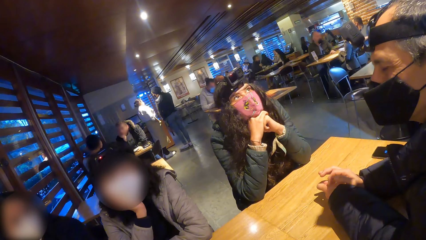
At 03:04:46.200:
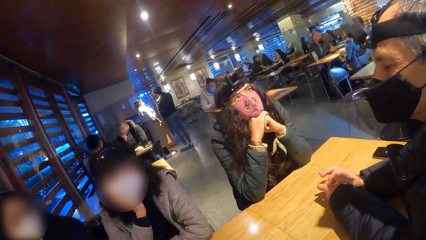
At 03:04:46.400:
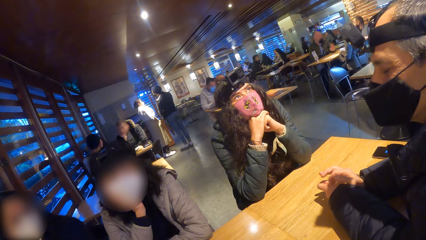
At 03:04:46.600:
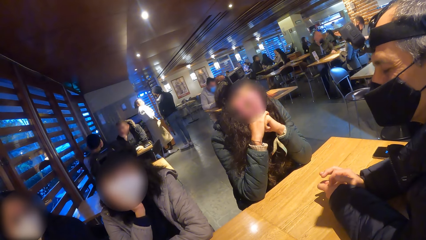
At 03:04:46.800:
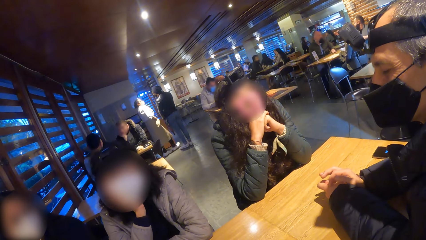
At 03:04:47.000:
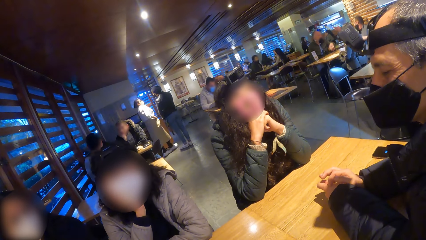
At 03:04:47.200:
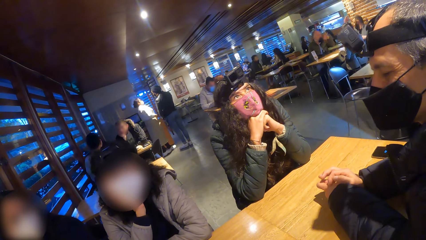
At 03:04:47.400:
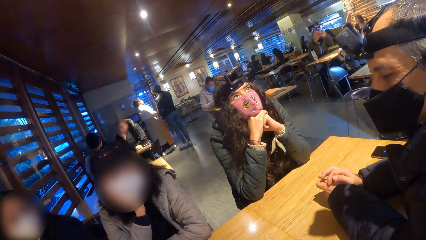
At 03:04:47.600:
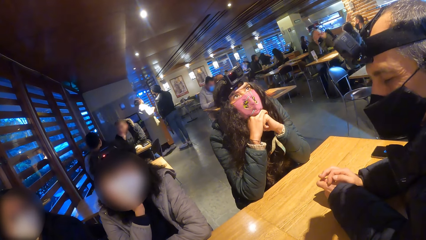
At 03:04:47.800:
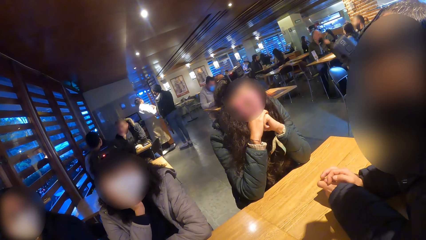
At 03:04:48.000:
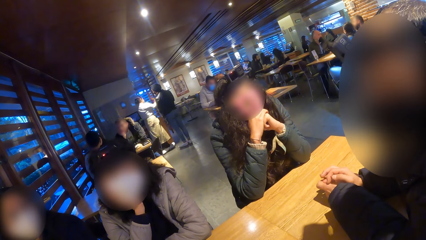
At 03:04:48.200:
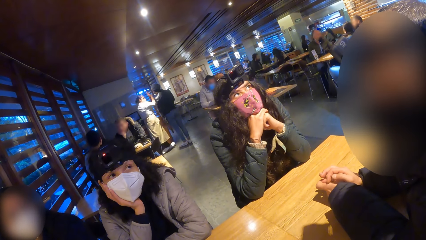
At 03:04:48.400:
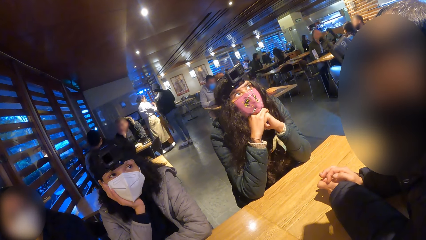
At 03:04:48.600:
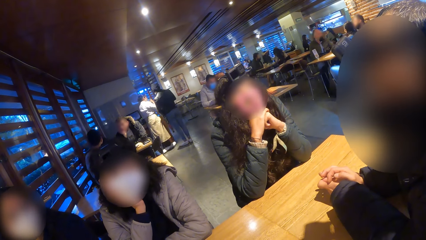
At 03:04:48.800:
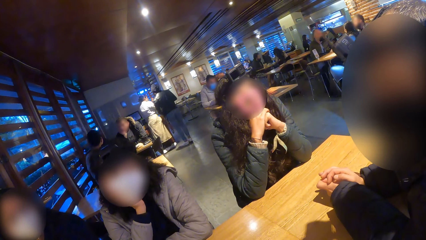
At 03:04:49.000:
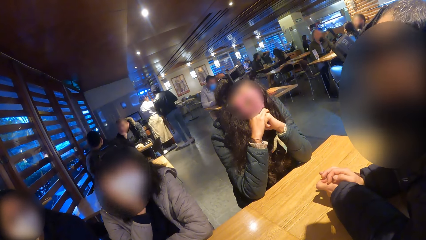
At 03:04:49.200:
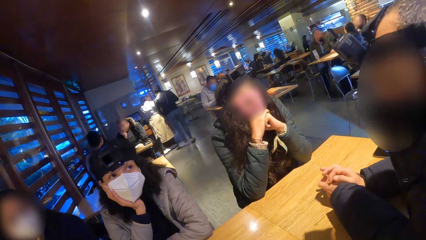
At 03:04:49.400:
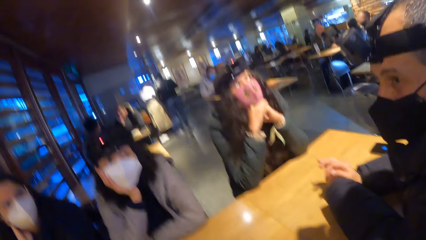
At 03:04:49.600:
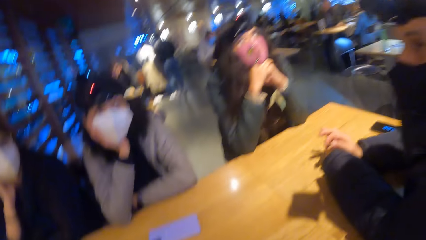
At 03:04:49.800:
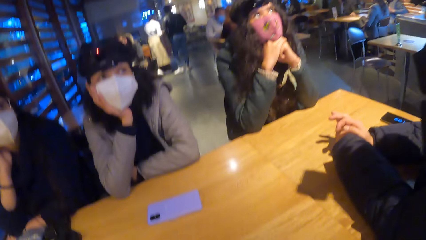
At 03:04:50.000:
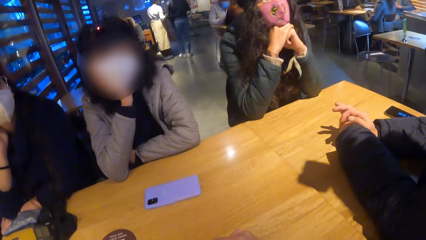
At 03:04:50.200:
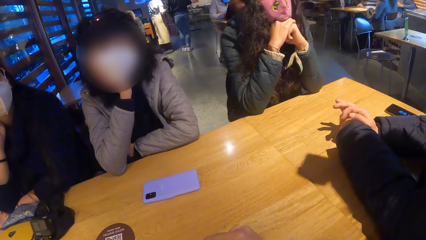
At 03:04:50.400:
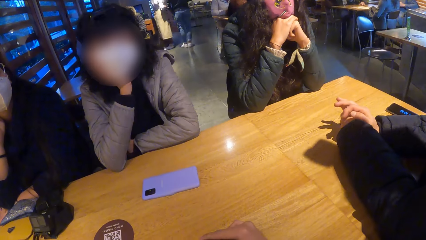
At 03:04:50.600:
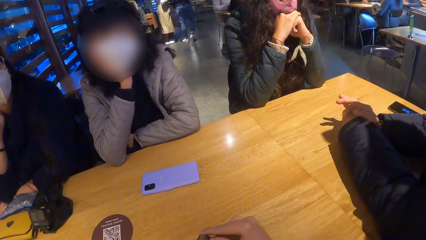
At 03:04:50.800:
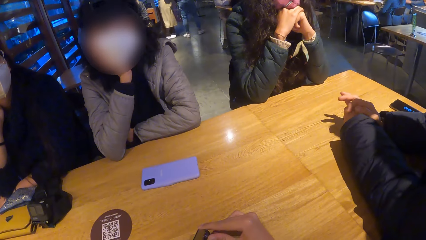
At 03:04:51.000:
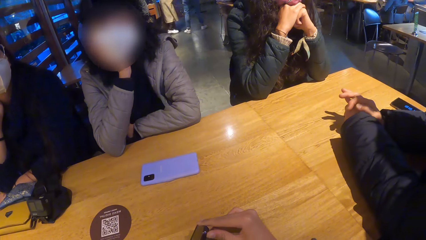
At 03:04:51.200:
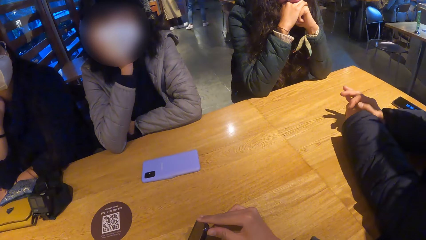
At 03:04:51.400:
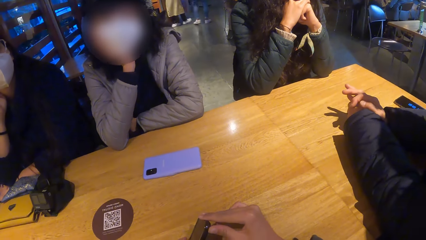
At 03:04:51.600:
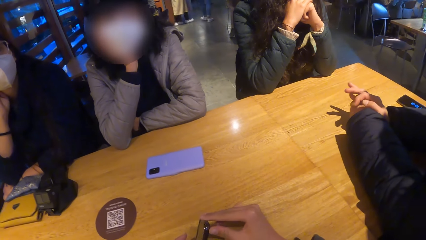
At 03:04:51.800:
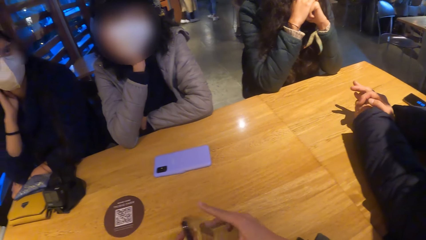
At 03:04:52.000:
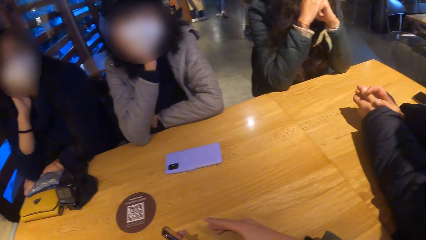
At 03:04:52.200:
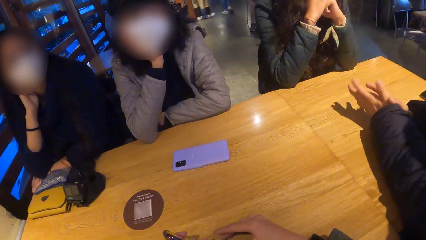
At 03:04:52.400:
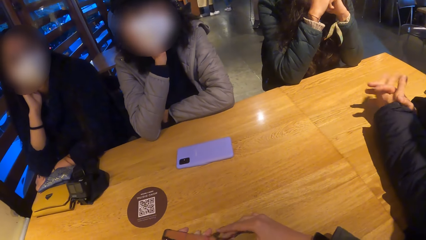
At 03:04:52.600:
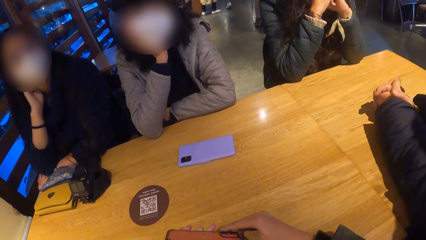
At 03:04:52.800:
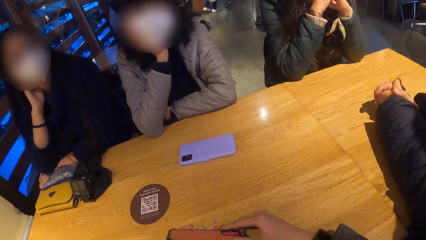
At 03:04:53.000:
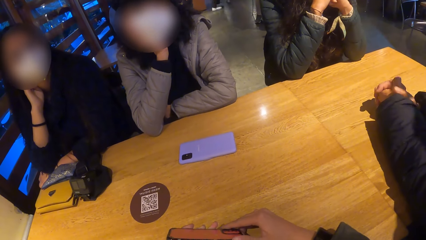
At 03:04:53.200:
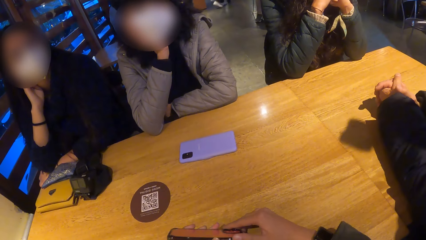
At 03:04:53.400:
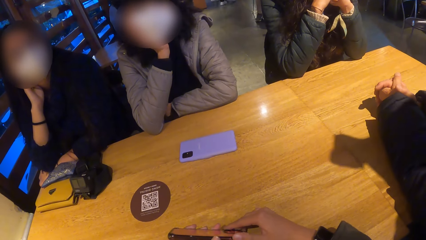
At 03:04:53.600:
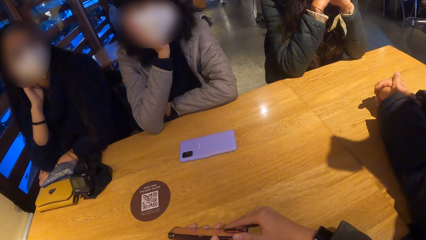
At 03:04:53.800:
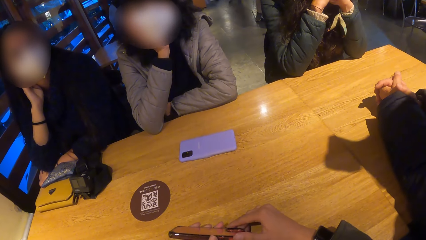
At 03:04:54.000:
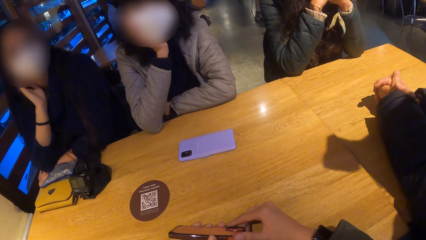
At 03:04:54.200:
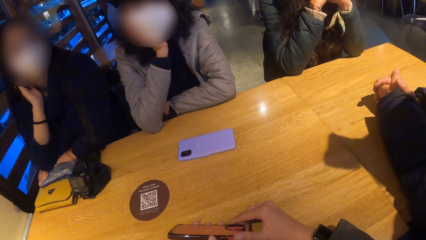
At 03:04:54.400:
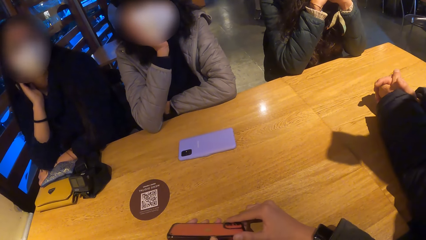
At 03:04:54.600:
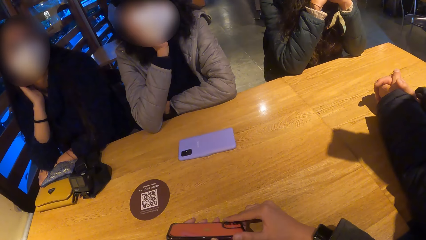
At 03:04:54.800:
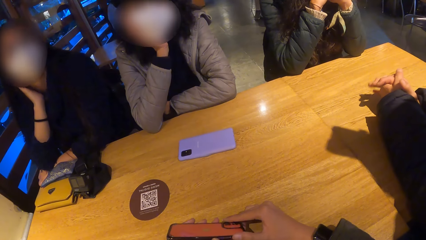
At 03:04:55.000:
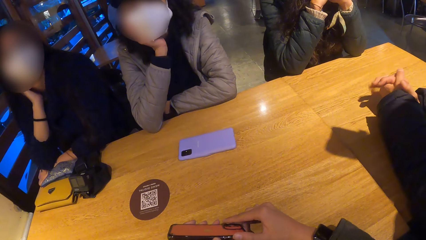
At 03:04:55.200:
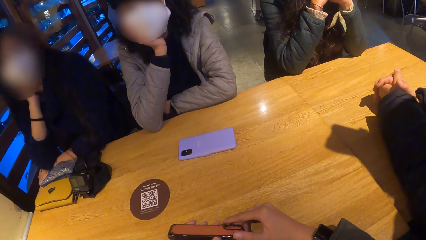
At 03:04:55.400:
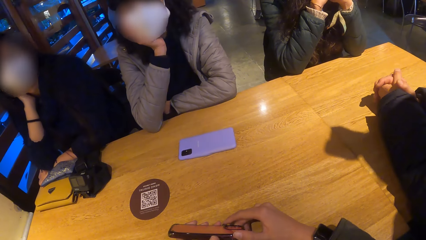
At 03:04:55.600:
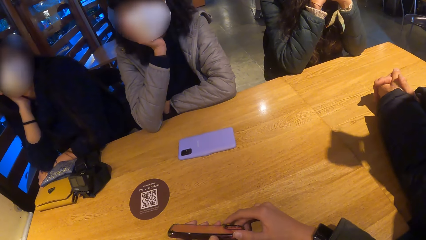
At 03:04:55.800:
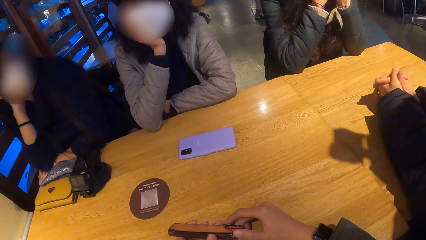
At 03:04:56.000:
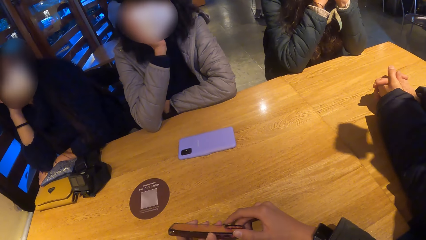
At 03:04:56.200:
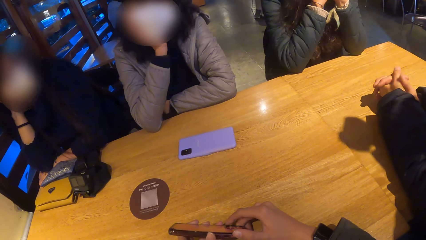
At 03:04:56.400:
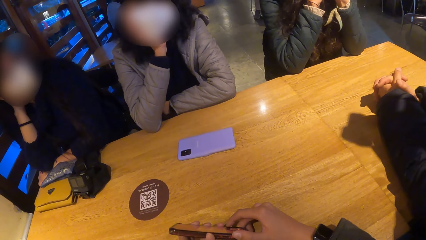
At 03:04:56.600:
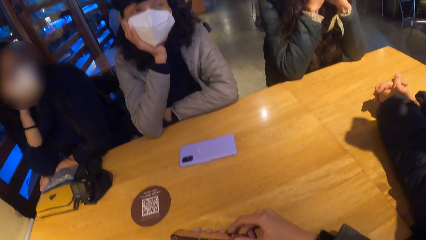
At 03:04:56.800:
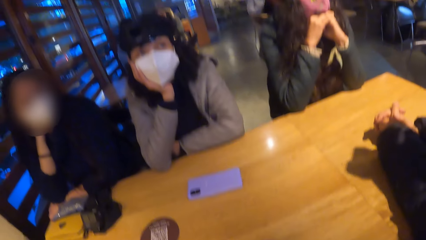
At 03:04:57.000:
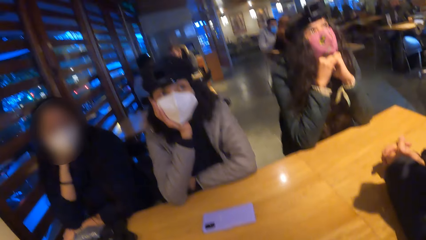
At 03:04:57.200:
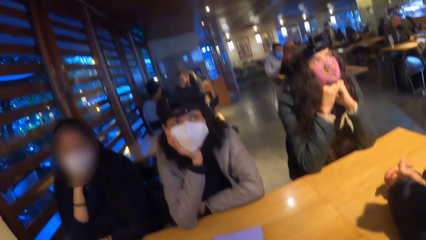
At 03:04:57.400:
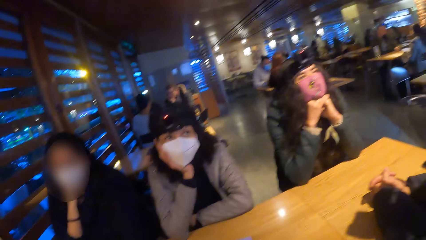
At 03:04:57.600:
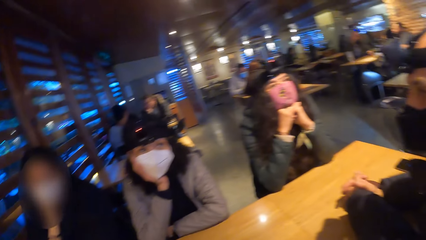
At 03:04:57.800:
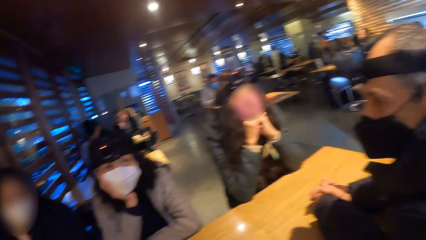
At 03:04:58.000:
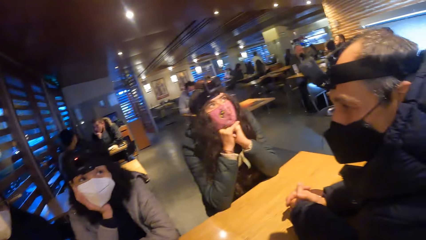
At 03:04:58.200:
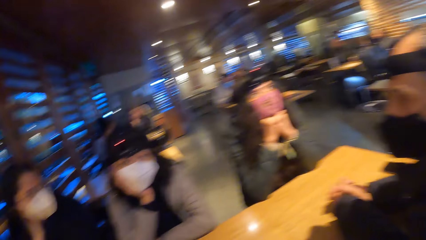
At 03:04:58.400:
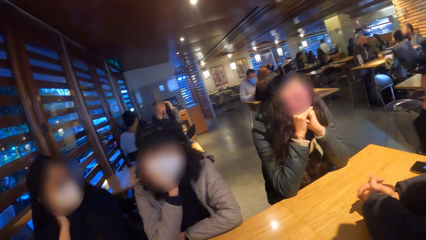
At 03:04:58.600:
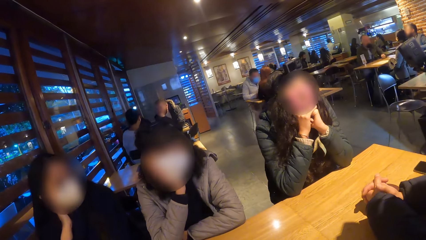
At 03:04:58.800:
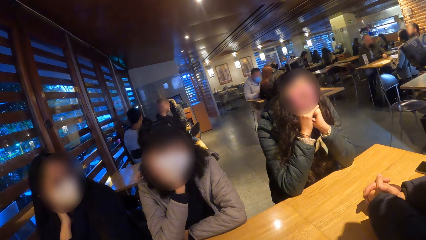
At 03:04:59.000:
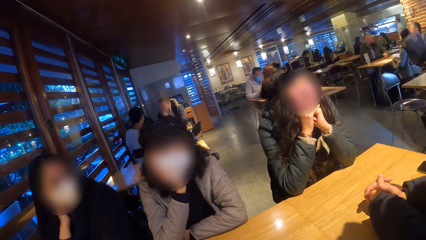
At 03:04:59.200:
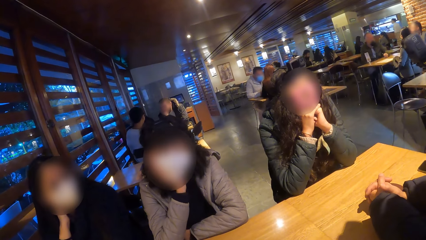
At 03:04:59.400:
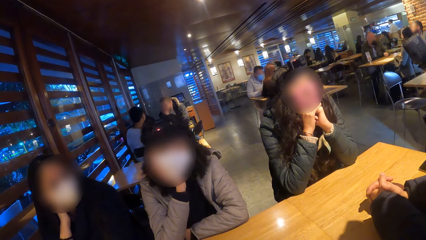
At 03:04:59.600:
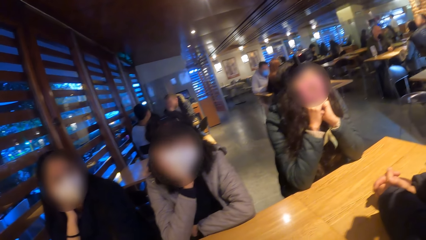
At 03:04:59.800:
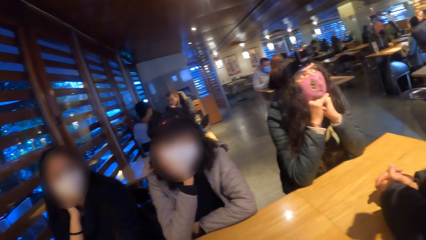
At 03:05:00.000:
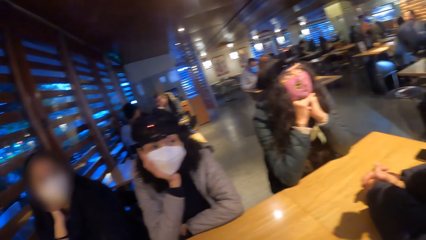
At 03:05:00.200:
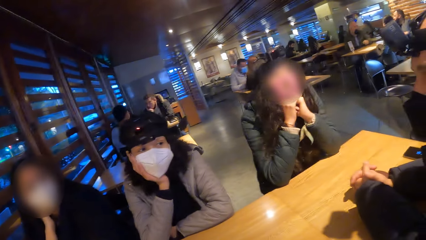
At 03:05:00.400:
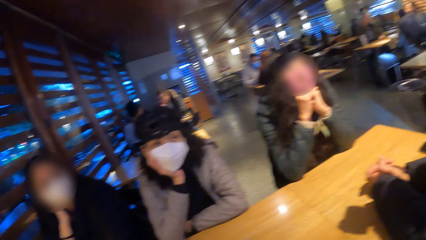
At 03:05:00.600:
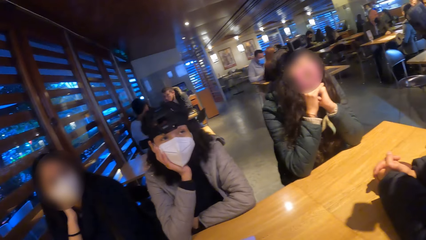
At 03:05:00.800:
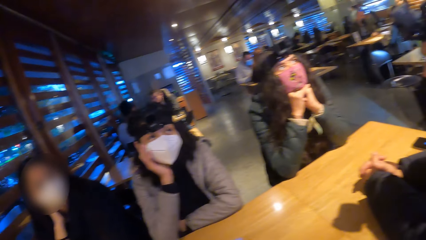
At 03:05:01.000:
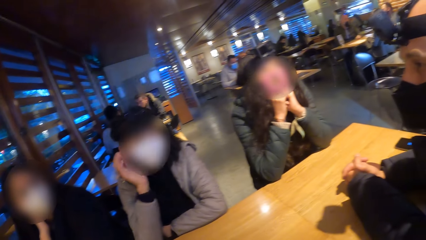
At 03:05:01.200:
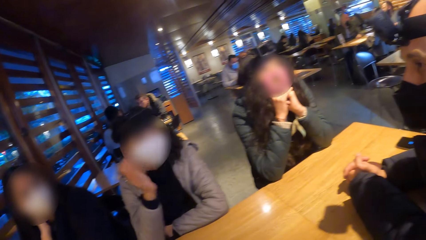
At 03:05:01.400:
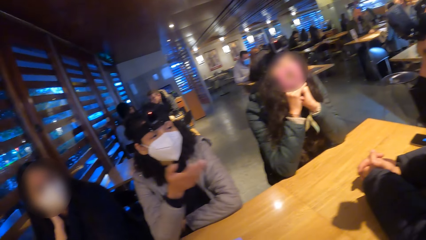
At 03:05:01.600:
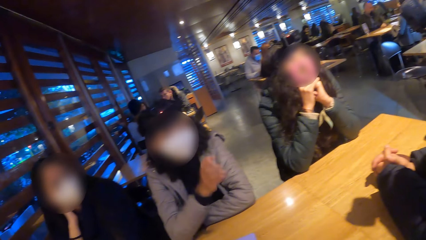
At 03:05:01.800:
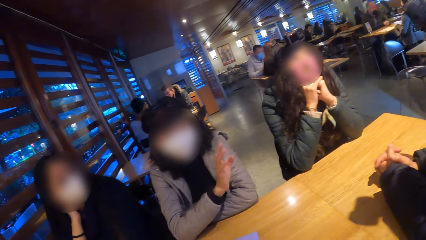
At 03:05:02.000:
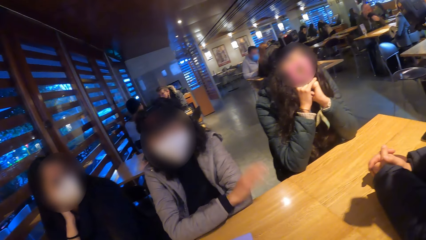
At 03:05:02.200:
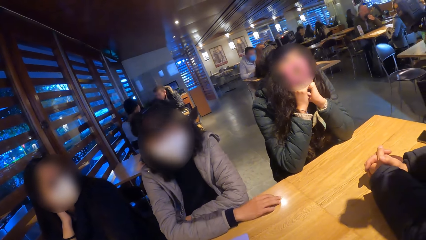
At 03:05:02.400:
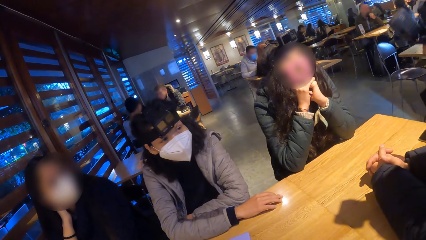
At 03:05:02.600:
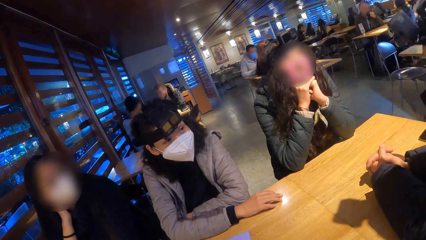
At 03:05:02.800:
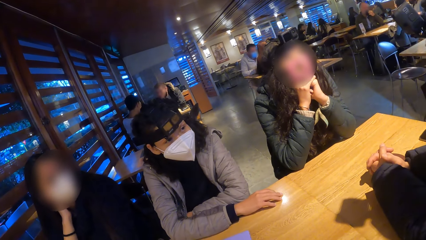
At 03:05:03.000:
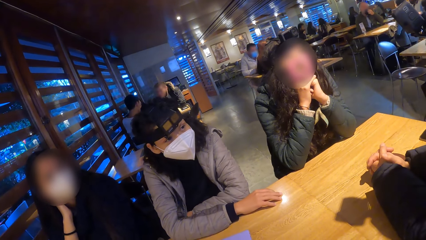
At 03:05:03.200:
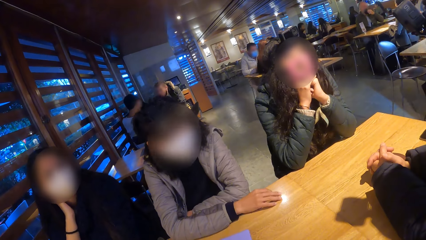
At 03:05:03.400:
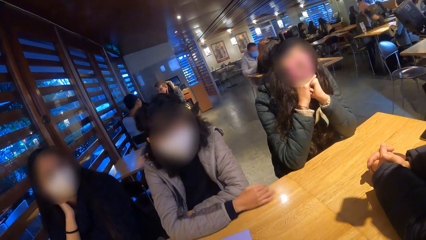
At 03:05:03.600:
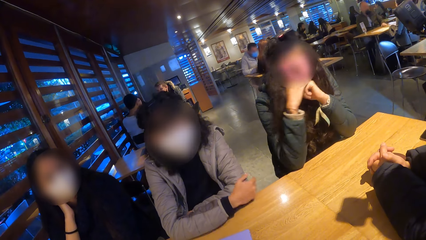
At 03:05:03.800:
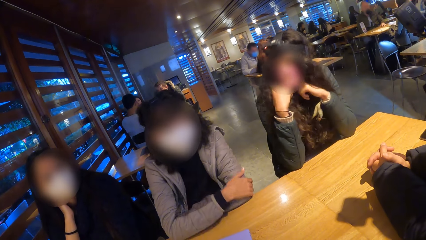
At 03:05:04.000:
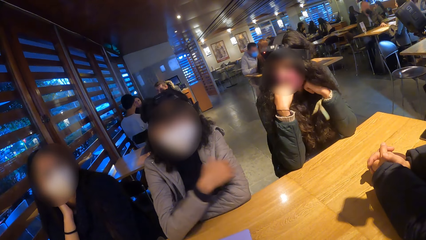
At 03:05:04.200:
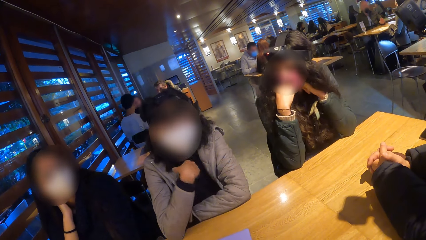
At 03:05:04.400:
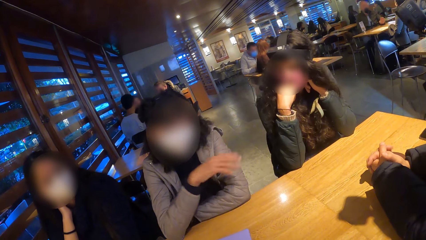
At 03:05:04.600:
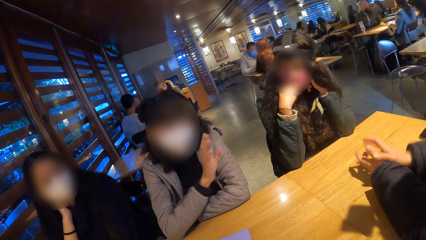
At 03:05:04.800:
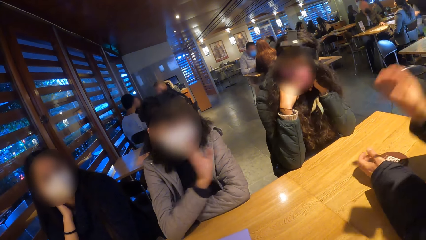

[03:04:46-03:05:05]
The camera wearer holds his phone. A woman places her right hand on her cheek. Another woman gestures with her head. The camera wearer looks around. The other woman removes her right hand from her cheek. She gestures with her right hand. The camera wearer interacts with a man and a lady.
